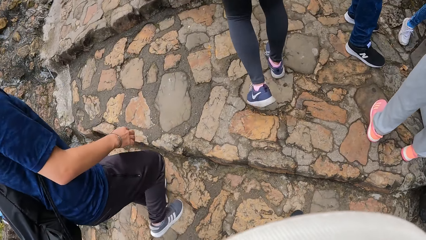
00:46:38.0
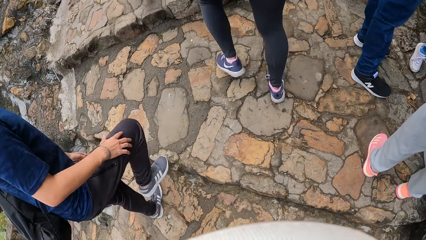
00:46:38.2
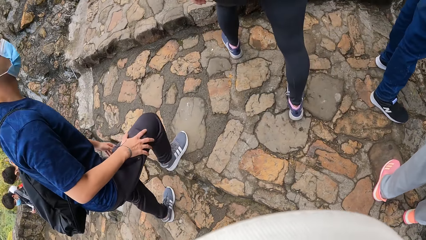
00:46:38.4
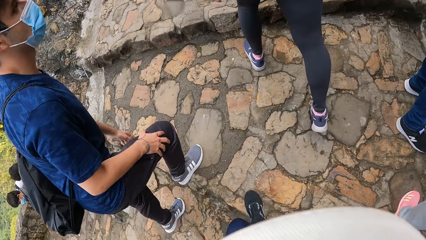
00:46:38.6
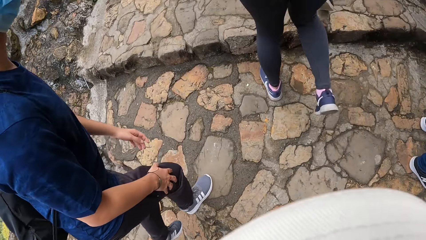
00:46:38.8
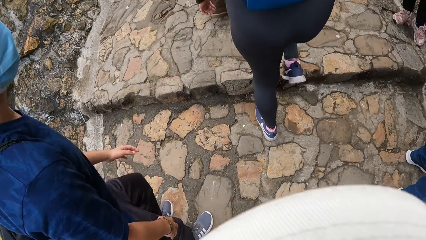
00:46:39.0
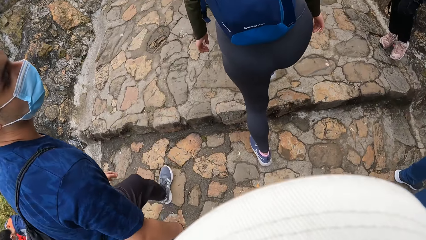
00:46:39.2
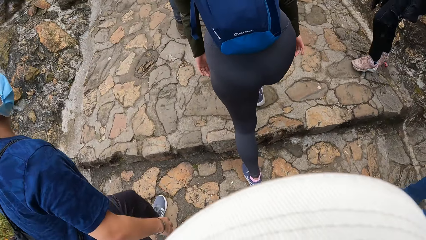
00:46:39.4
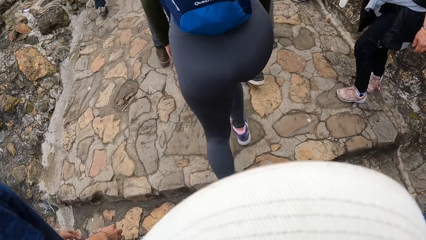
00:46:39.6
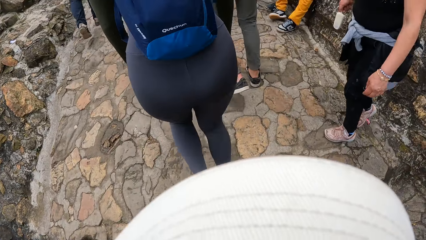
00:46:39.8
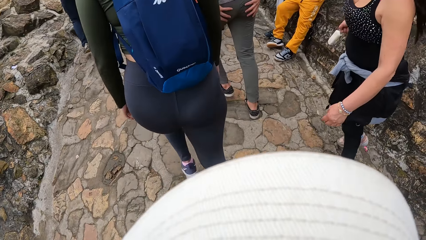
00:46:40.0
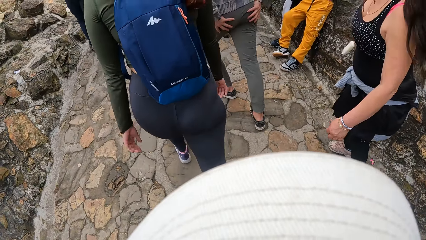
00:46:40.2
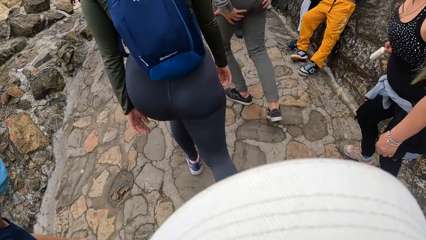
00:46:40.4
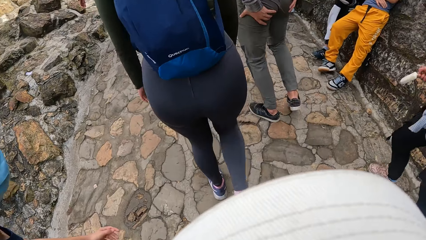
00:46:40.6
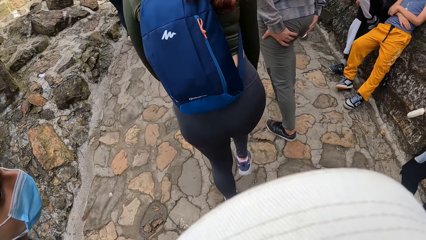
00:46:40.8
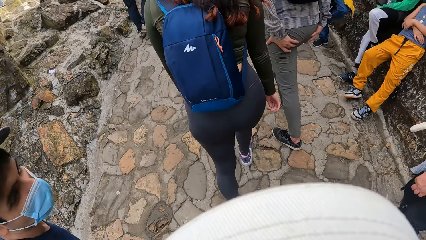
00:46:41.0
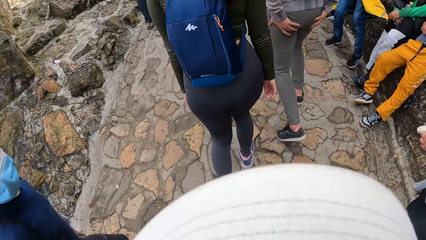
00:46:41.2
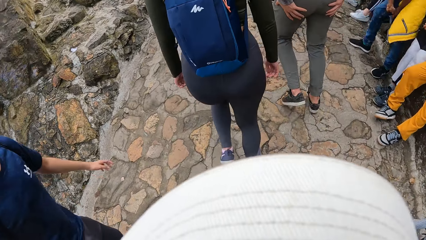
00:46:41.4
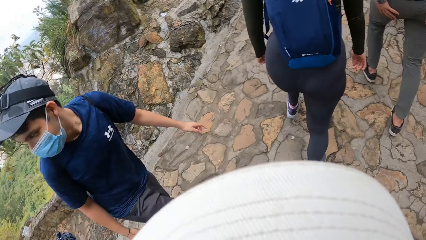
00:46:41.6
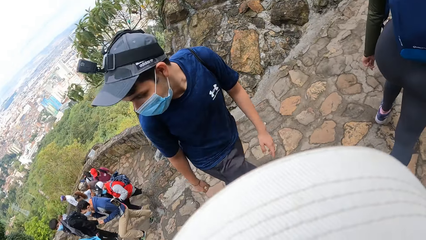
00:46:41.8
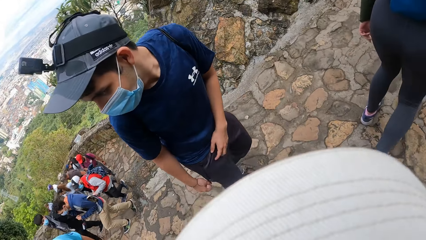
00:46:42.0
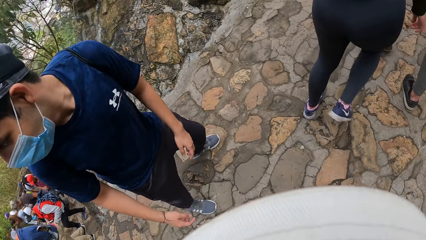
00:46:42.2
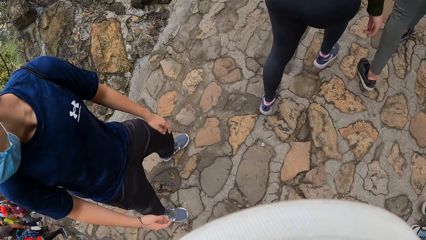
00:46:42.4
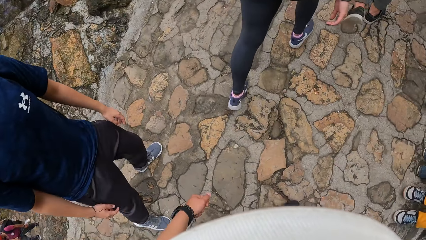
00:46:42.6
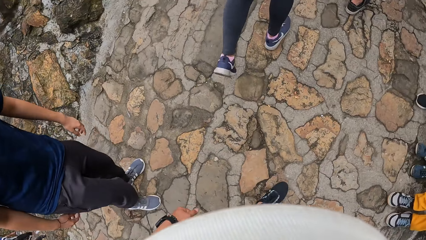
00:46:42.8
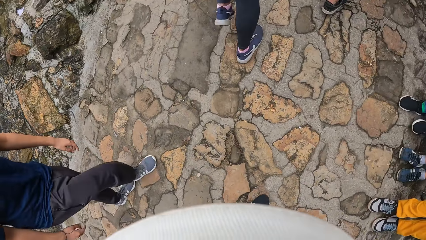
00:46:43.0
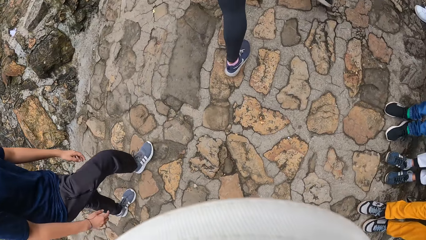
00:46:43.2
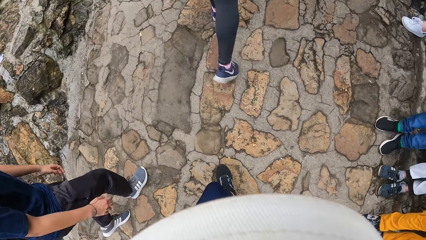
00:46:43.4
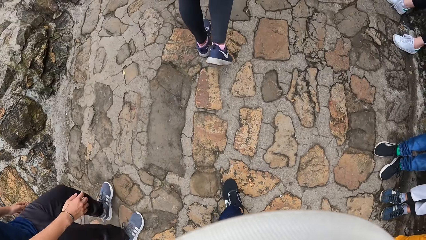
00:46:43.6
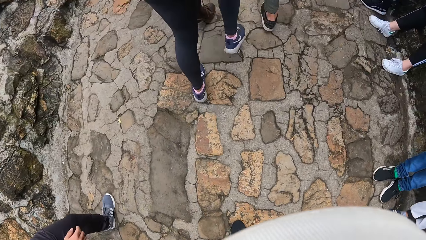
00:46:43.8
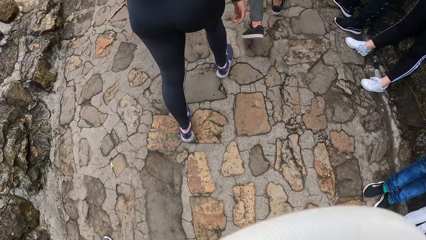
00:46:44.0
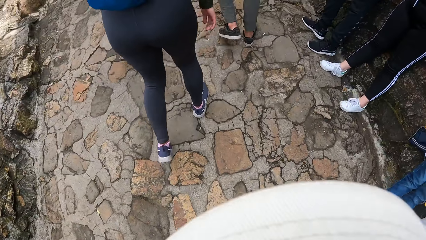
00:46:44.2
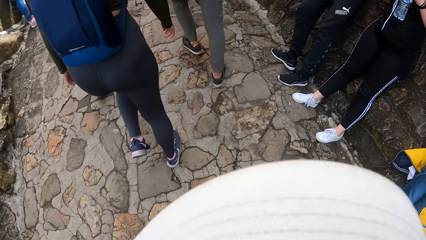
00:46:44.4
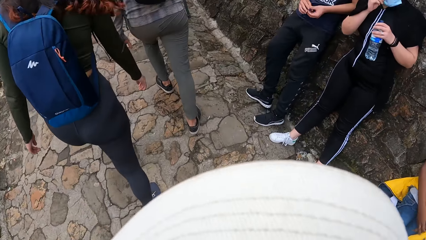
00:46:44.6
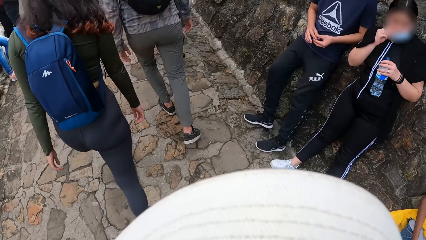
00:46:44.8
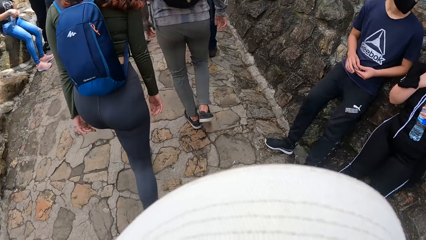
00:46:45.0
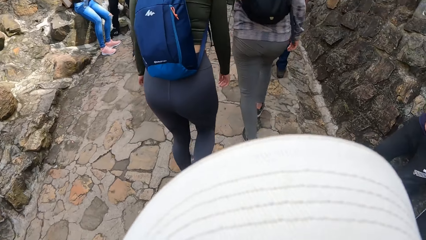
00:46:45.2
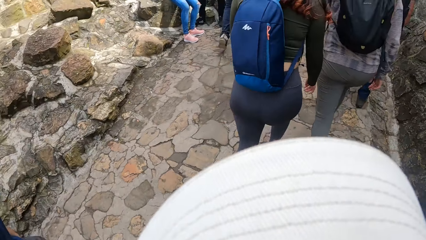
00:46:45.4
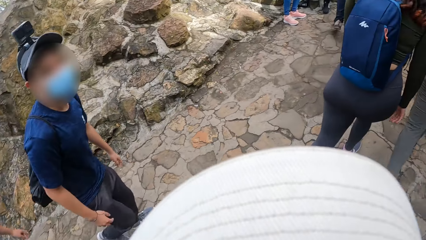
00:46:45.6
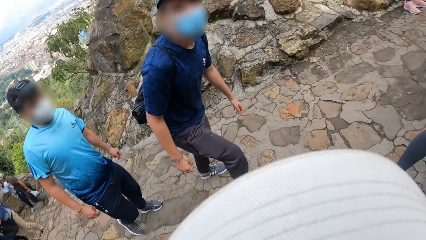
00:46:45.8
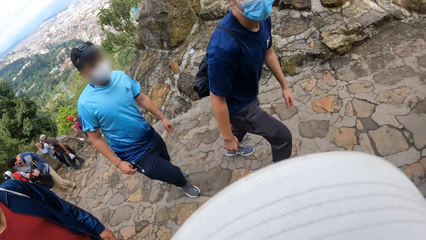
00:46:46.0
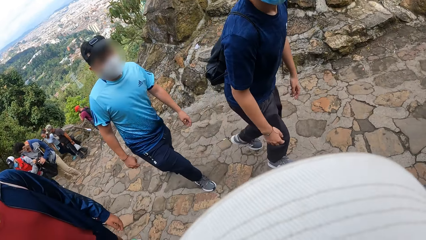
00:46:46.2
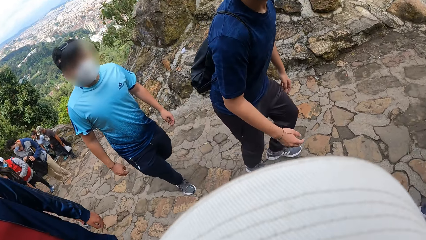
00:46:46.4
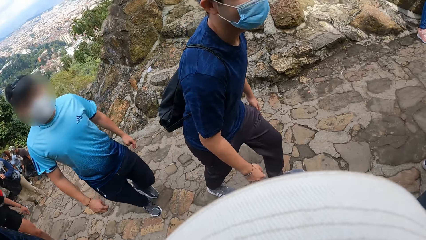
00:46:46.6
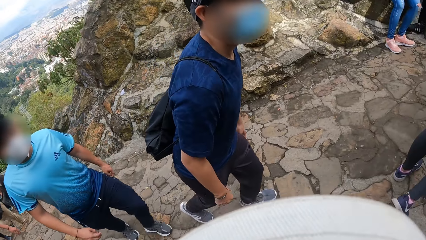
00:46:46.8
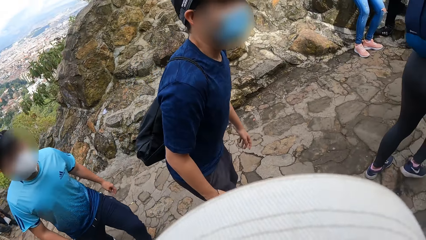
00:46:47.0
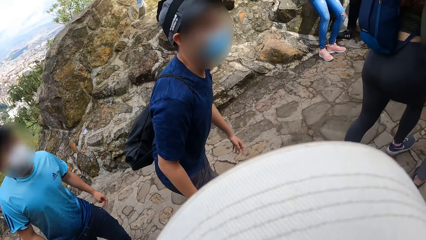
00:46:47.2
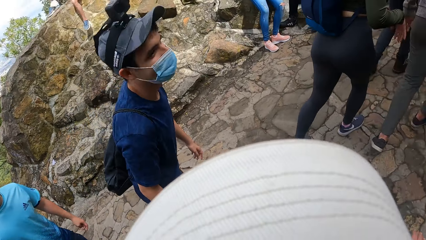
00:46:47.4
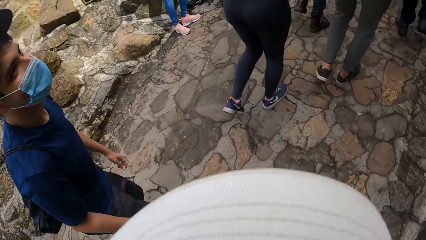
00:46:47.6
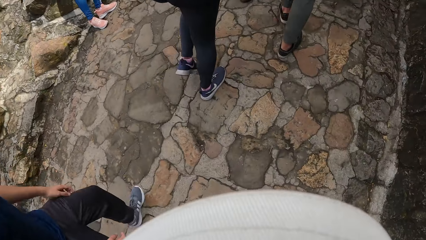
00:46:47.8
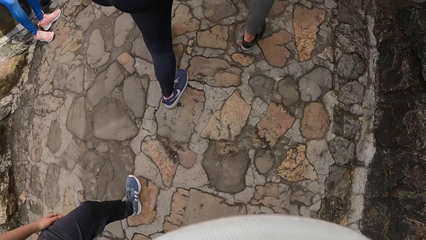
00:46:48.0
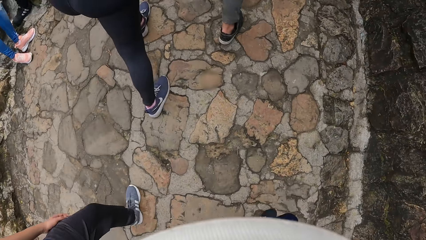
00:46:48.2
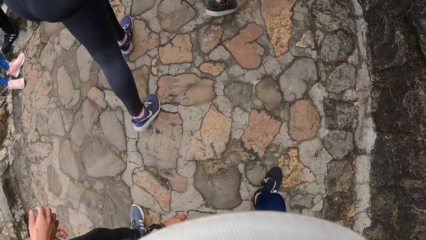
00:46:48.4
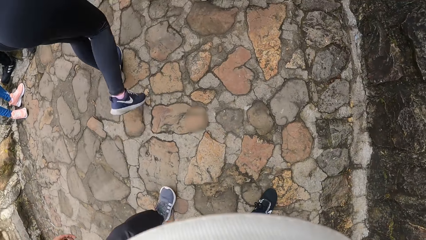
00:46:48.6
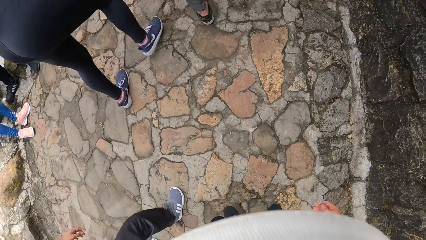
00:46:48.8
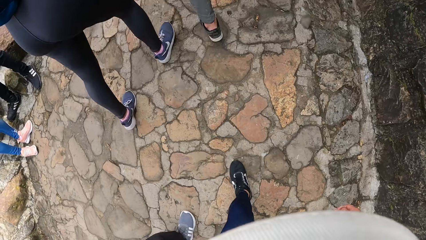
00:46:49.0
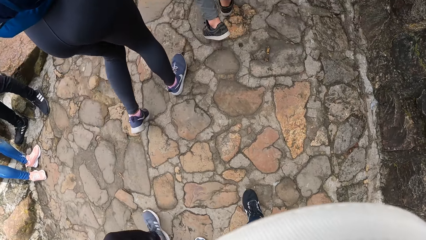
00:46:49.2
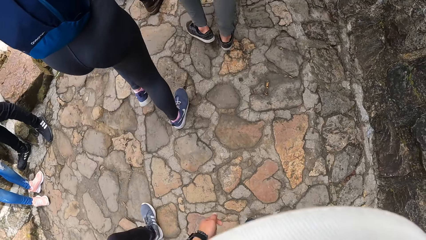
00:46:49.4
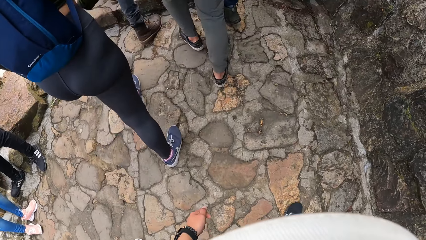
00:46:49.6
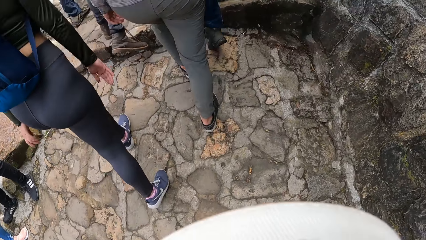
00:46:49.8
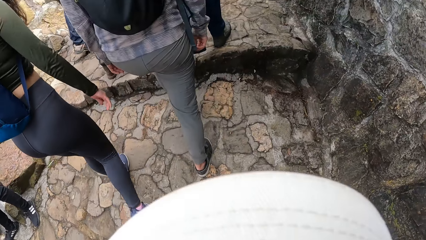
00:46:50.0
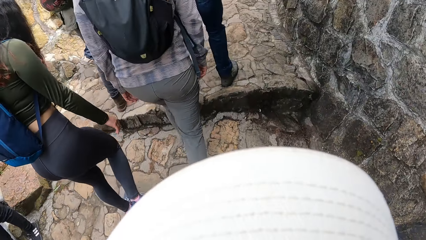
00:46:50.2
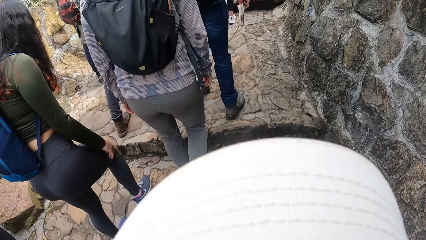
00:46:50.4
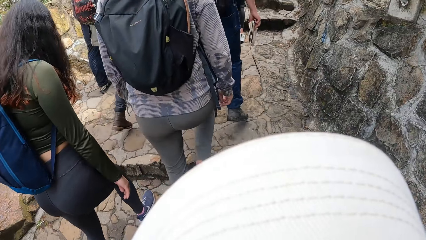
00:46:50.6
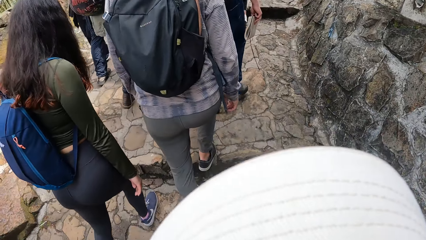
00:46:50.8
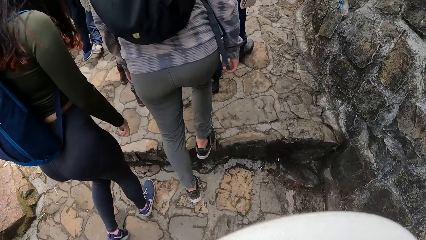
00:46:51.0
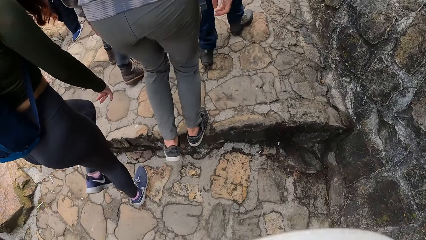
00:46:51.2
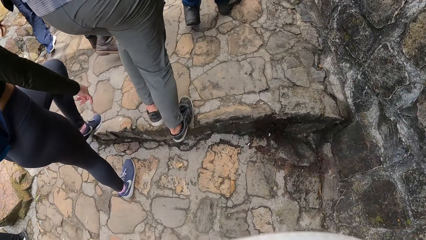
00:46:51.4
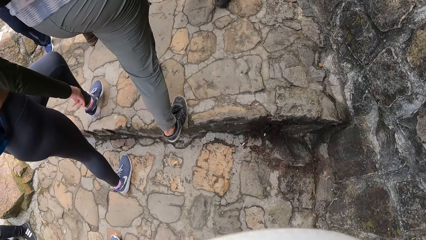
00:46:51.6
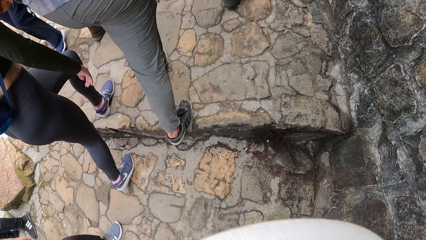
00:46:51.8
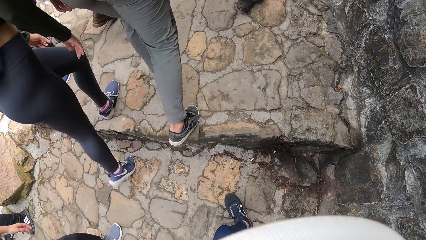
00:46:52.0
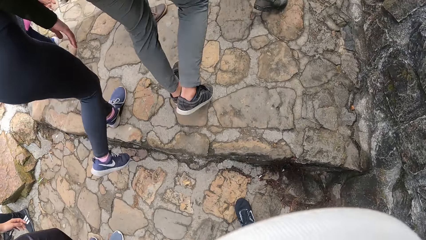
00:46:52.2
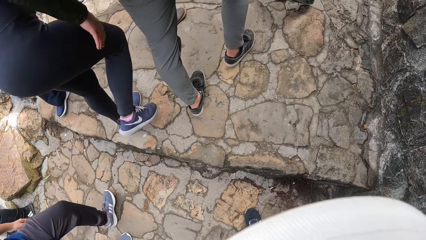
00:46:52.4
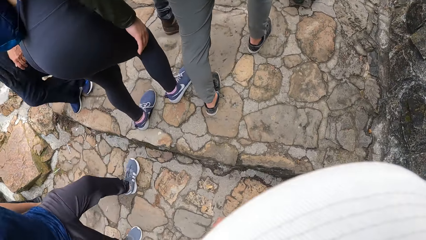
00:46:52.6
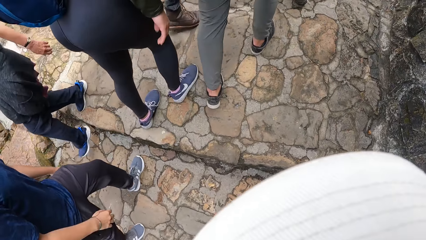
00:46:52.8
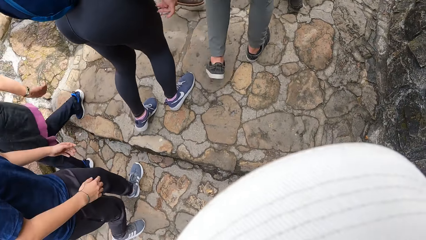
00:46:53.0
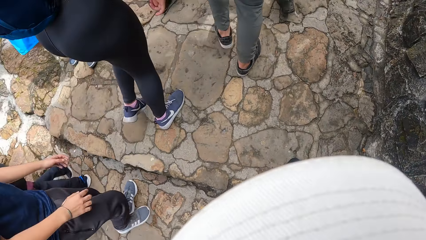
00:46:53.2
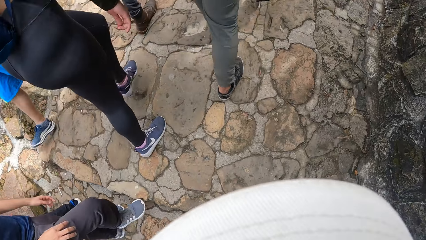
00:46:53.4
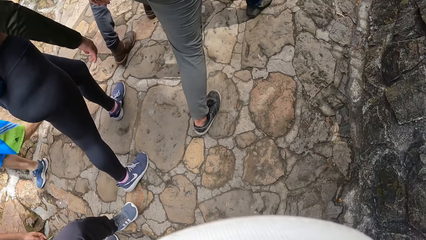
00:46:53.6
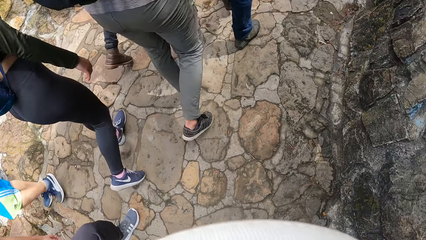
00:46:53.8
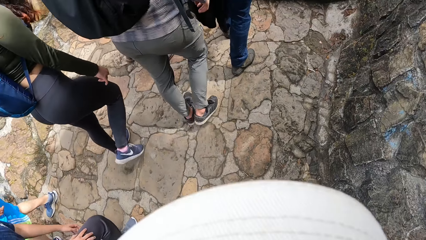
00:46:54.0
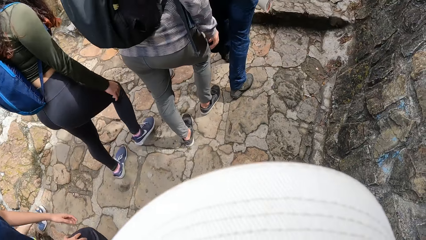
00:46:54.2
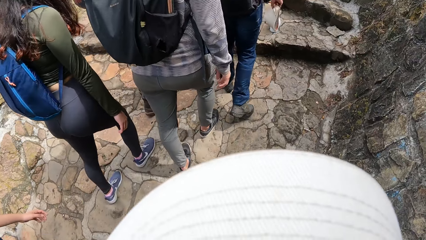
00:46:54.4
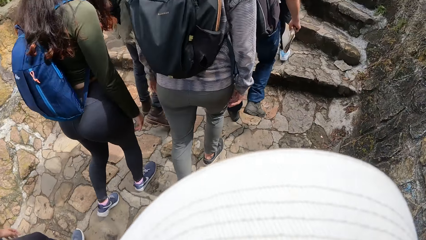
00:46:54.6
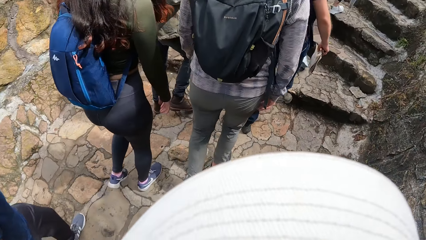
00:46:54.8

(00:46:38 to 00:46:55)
The camera wearer interacts with a man and another man. A man looks behind. The camera wearer walks on the stairs. They look at the man and another person. They walk on the stairs.
